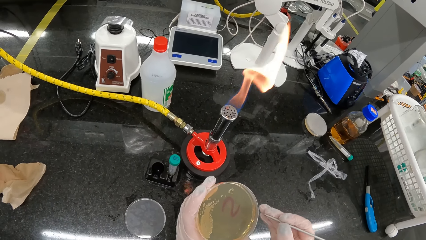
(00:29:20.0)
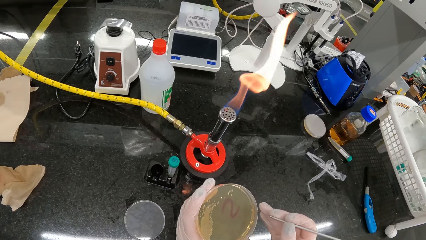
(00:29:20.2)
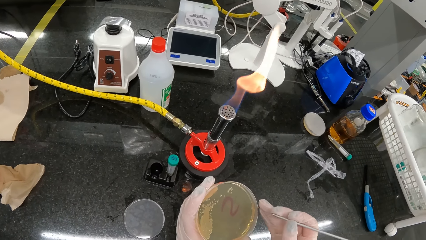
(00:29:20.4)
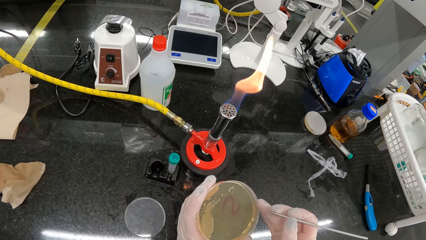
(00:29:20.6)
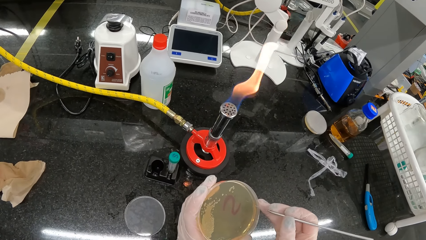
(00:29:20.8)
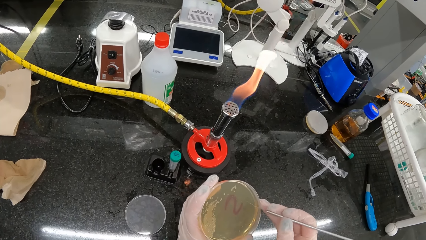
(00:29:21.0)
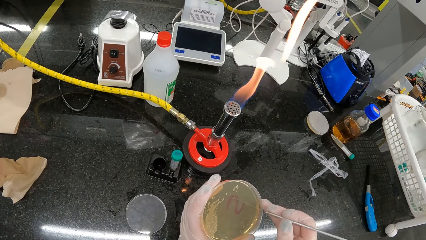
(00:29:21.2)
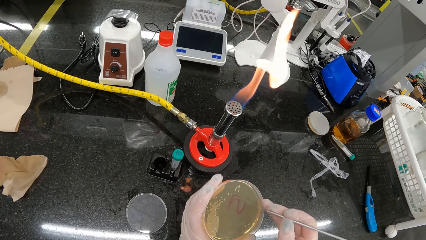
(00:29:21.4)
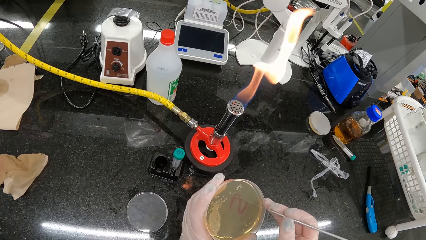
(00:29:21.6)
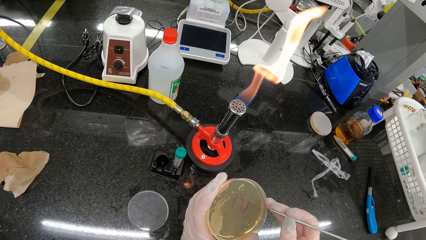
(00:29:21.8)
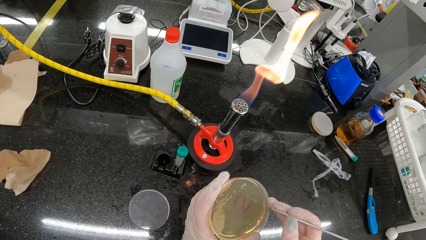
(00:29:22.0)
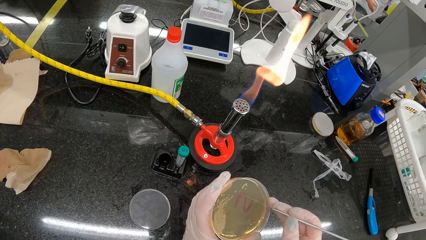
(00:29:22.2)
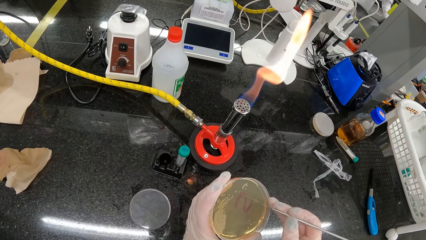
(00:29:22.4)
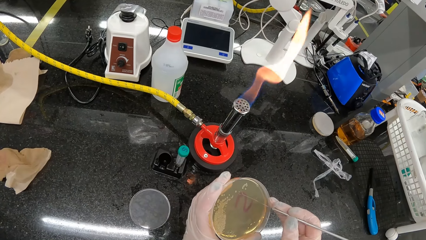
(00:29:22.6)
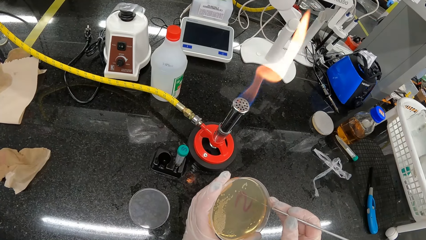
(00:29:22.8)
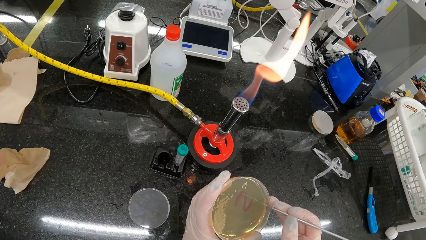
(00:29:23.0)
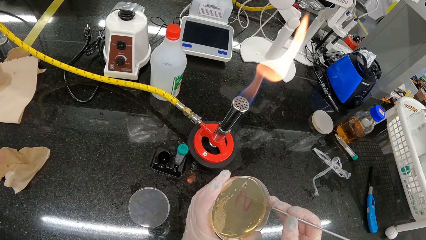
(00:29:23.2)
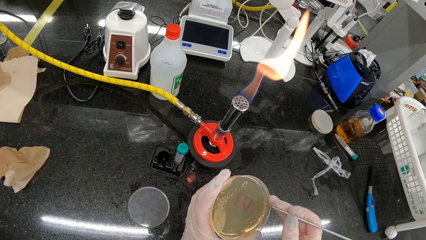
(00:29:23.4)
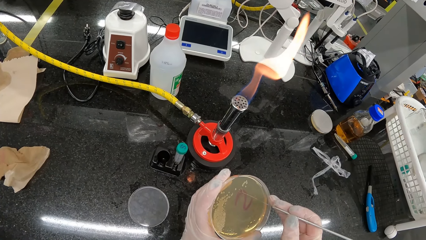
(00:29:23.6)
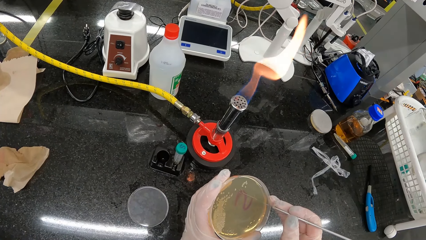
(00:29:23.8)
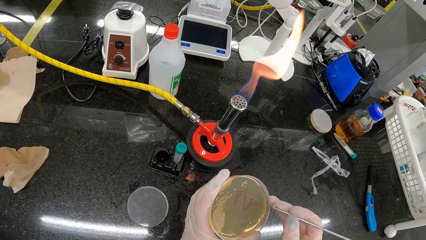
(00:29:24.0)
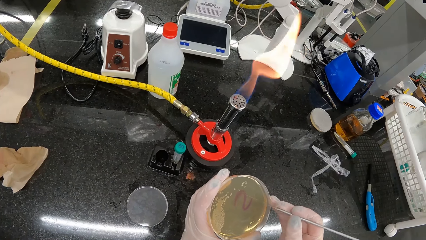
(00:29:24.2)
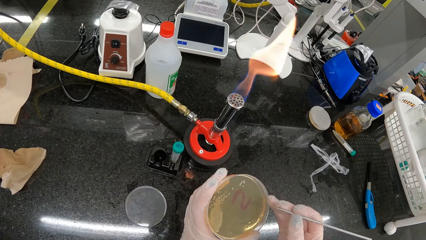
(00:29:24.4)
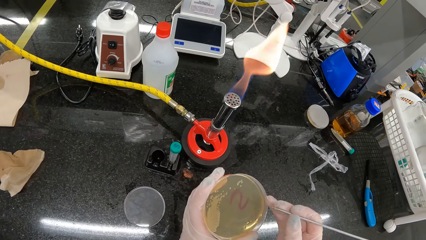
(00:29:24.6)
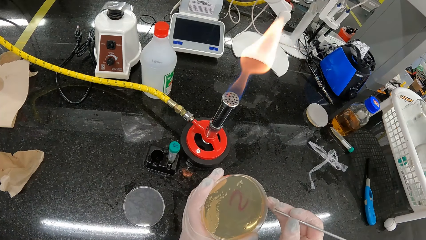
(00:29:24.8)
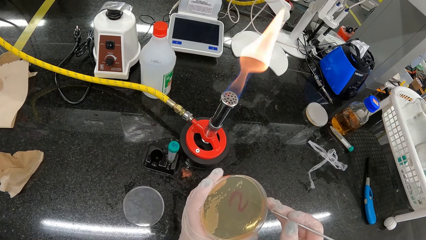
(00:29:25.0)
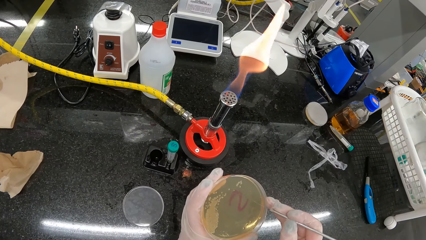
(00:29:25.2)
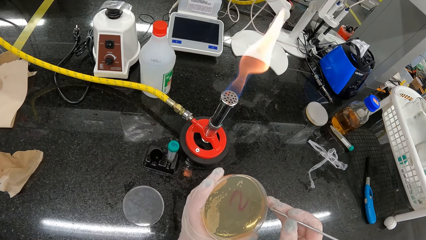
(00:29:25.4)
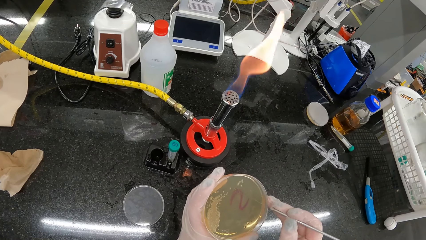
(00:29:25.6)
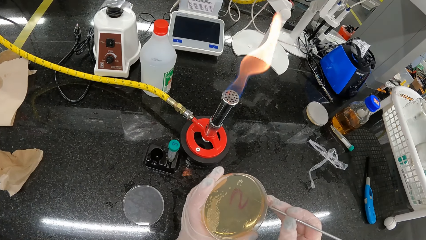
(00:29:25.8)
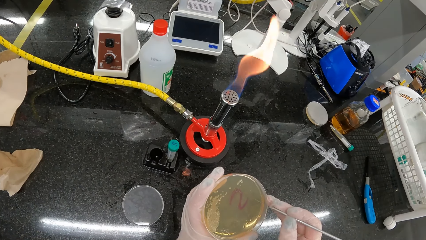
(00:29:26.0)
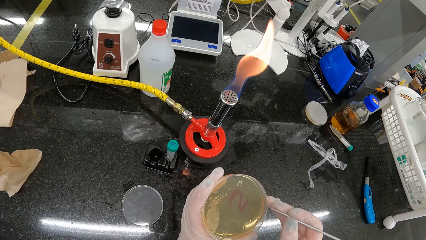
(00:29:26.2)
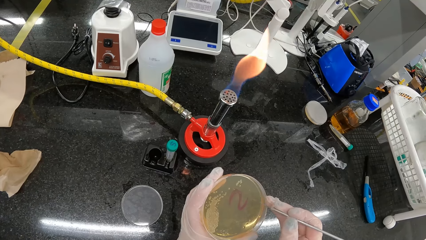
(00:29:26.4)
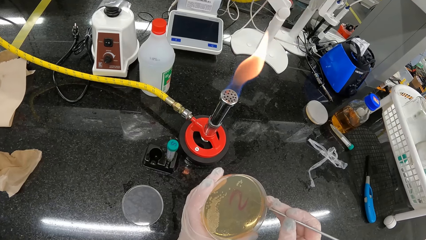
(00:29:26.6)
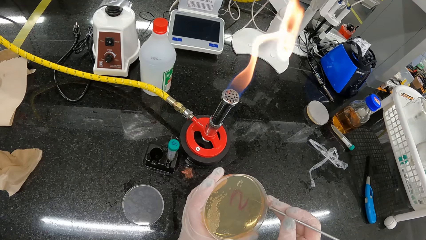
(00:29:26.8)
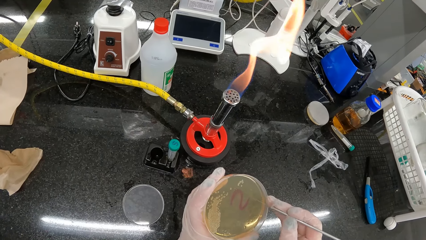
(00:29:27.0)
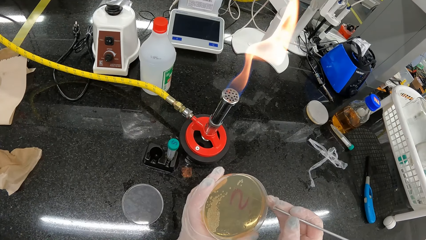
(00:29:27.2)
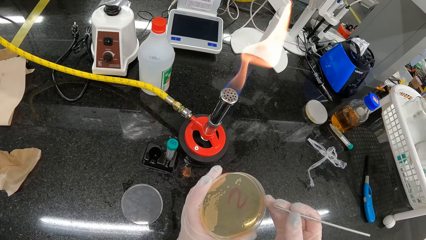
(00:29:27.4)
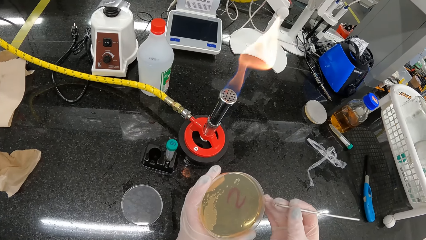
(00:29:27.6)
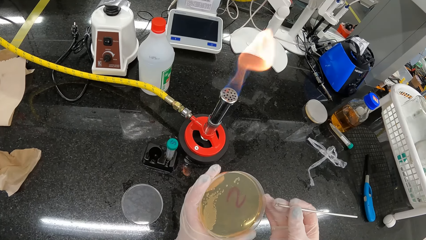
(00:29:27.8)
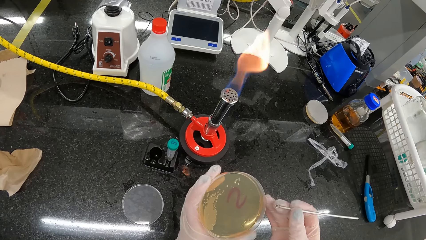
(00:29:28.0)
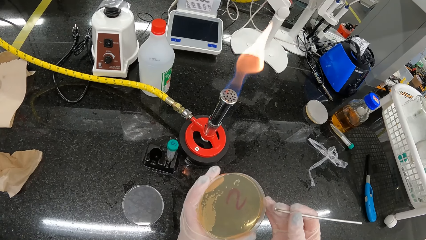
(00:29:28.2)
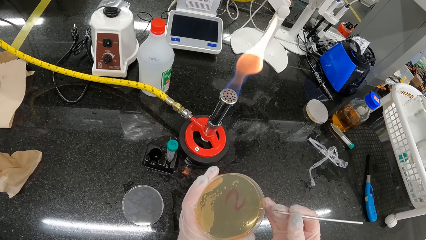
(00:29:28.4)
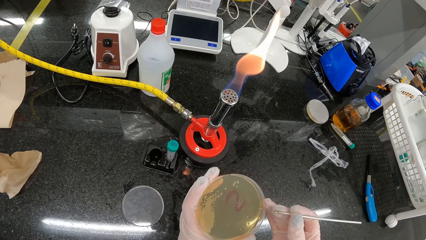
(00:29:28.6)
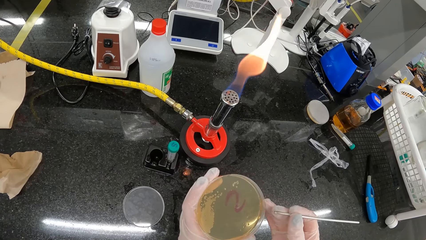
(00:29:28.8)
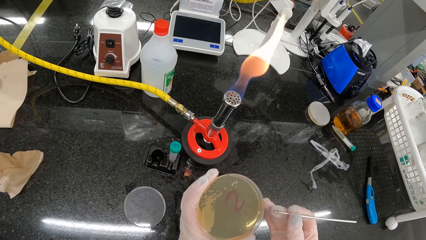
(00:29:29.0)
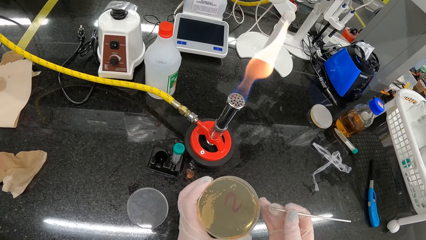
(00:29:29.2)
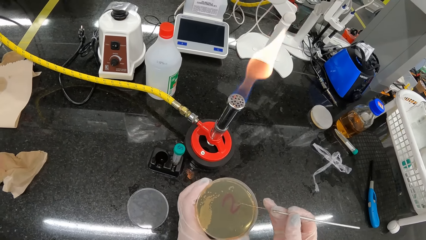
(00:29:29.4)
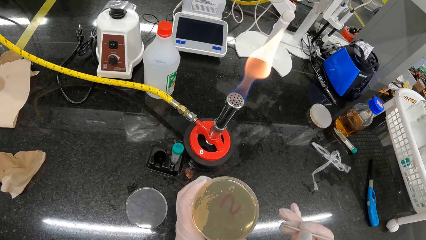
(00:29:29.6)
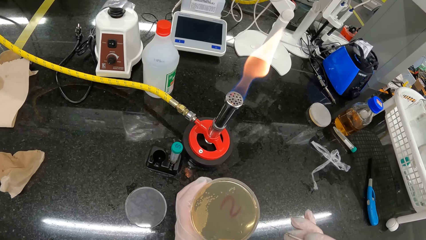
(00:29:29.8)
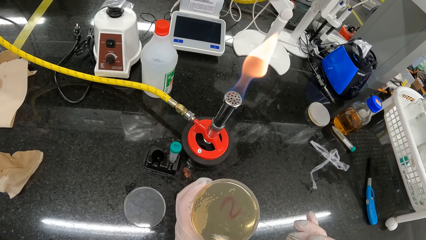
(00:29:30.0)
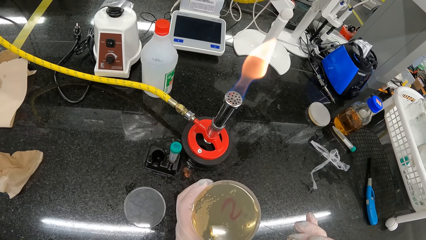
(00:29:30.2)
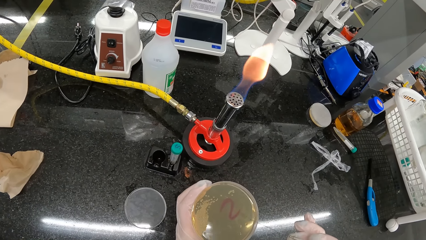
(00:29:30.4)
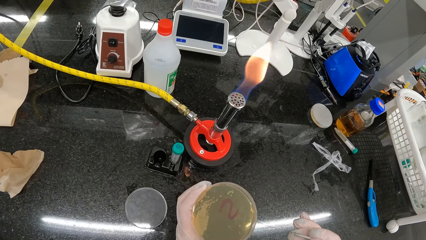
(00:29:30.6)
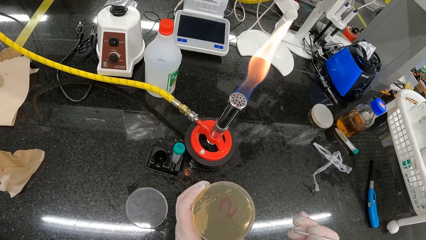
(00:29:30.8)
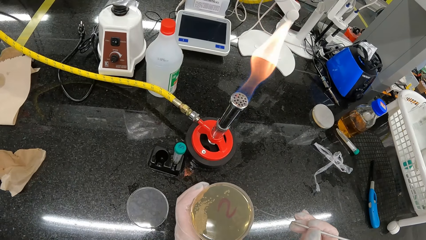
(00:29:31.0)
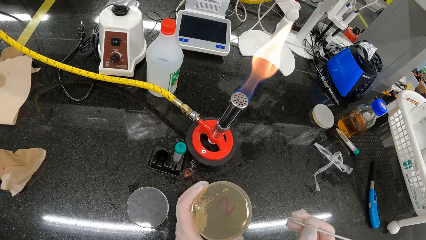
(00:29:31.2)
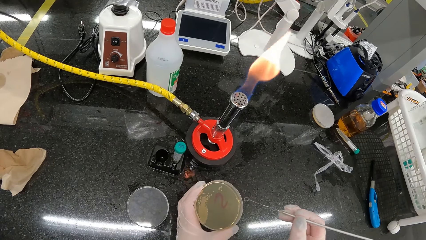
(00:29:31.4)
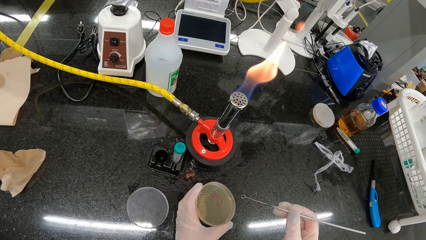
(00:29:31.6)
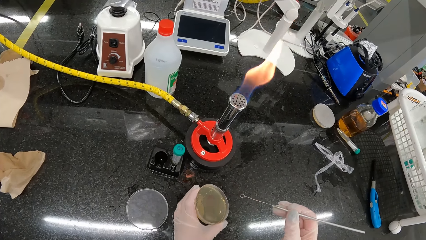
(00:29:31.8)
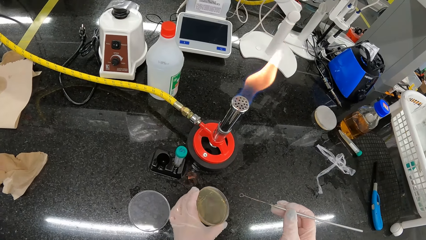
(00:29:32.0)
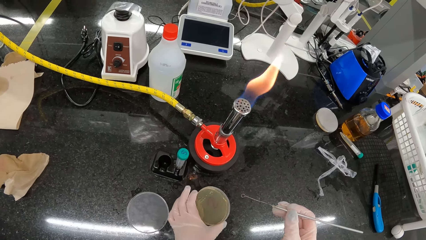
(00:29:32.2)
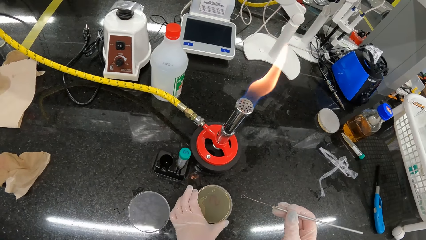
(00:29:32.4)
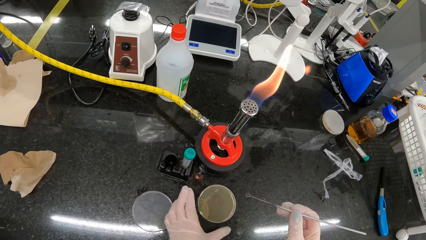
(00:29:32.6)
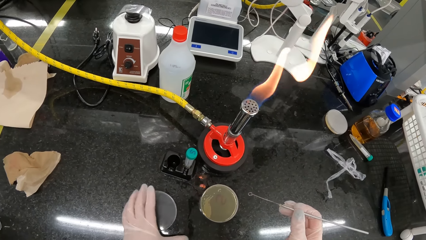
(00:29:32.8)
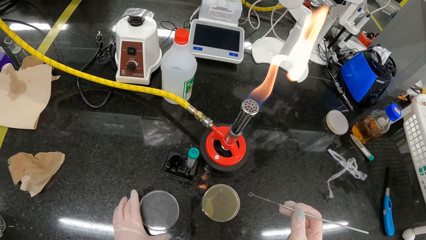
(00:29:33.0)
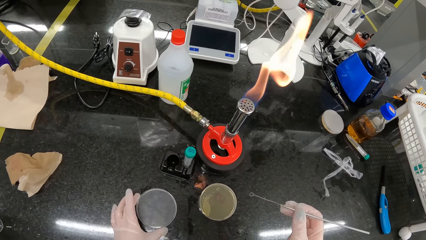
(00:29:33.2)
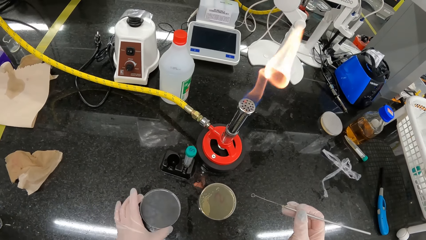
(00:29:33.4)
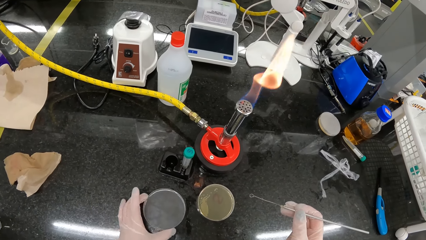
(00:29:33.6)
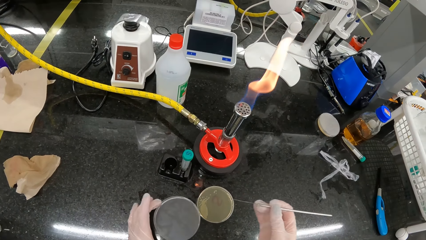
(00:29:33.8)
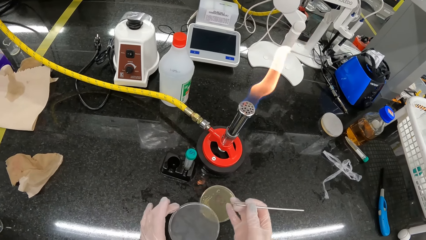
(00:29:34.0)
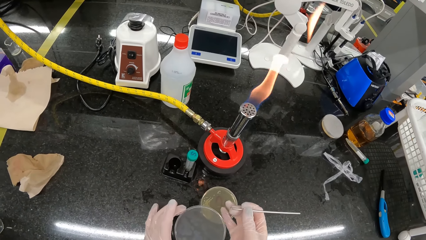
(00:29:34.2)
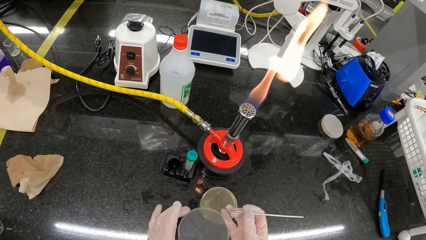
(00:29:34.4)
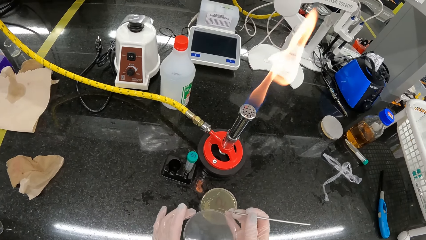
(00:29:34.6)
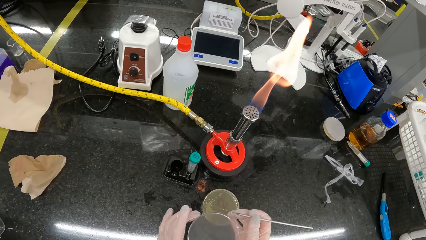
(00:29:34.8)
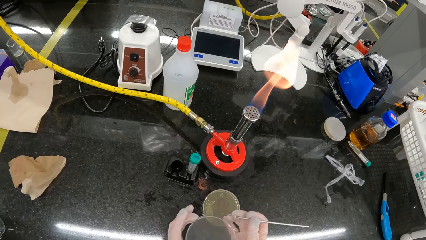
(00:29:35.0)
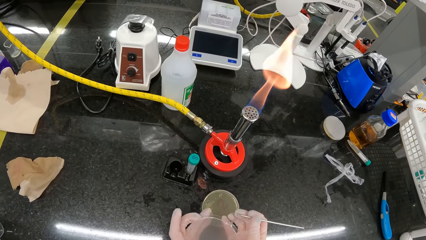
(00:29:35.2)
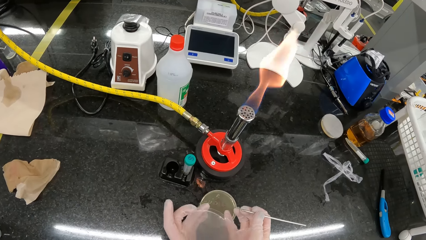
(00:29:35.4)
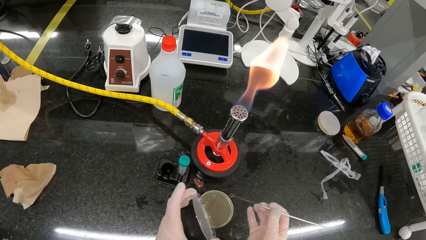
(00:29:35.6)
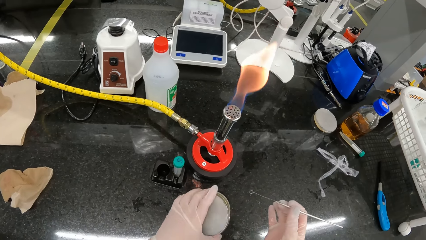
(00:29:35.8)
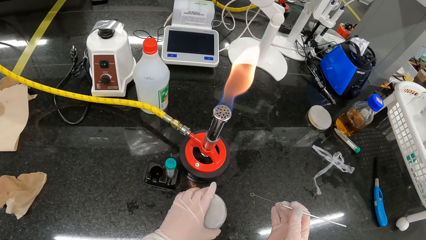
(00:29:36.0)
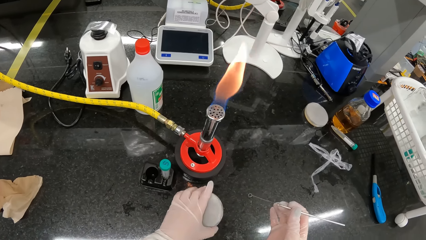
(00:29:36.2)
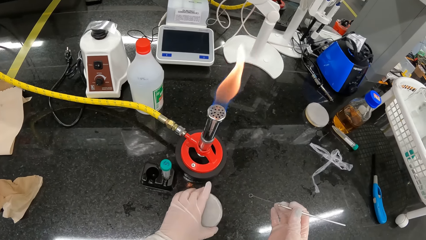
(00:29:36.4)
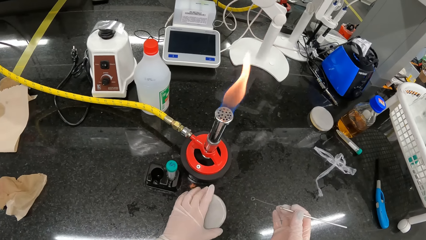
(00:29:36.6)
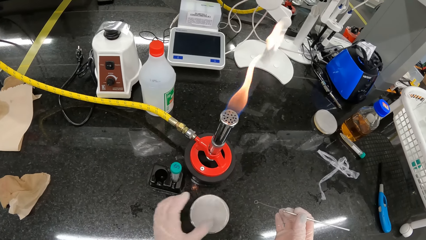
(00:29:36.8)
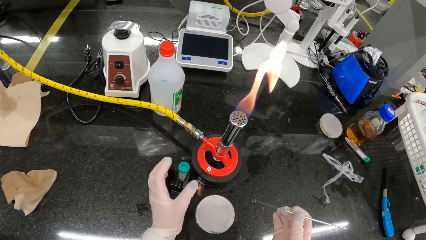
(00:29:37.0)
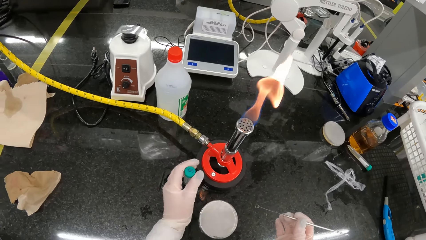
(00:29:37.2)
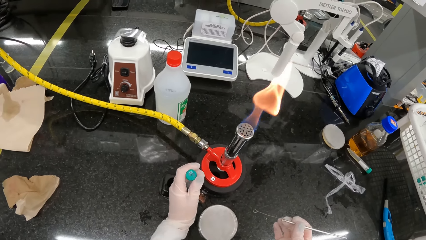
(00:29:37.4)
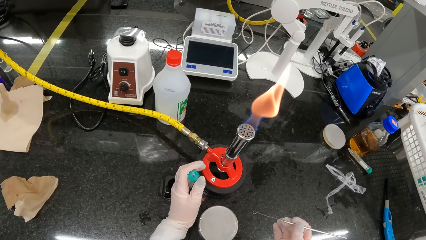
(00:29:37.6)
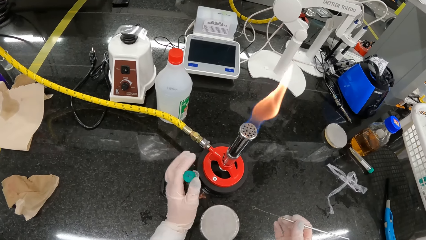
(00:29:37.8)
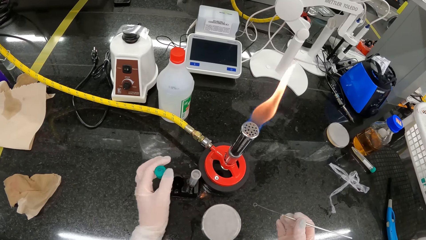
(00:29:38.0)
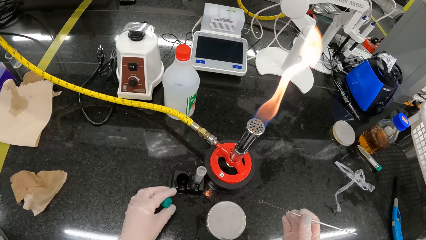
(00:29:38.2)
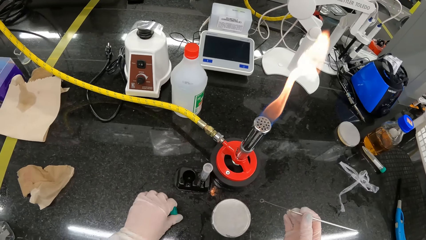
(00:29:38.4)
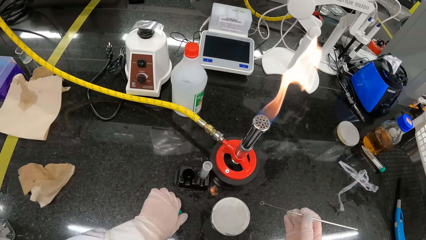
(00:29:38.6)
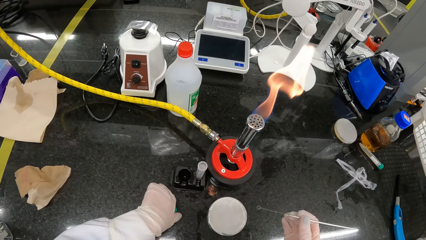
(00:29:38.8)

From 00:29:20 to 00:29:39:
A laboratory technician interacts with another laboratory technician. The camera wearer puts the petri dish in her left hand on the table. She picks up the lid of the petri dish on the table with her left hand. She adjusts the lid of the petri dish in her left hand with both hands. She covers the petri dish on the table with the lid in her left hand. She opens the lid of the specimen bottle on the table with her left hand. She puts the lid of the specimen bottle in her left hand on the table.
